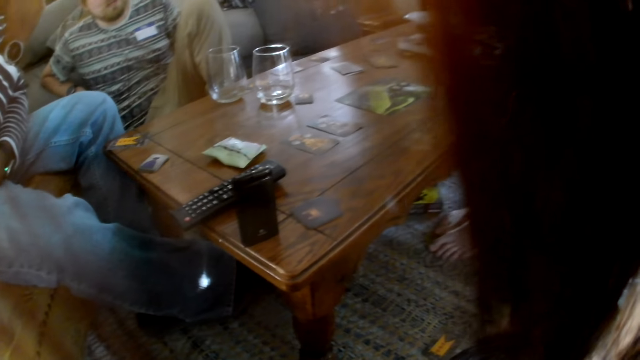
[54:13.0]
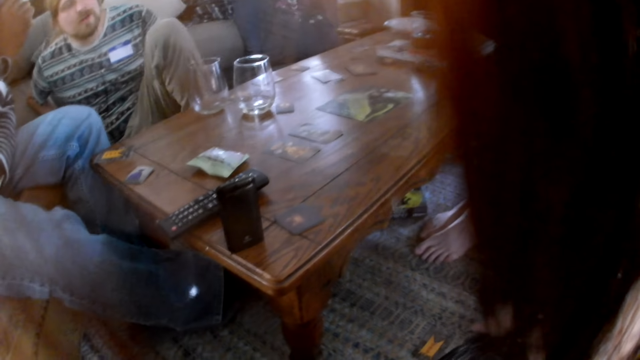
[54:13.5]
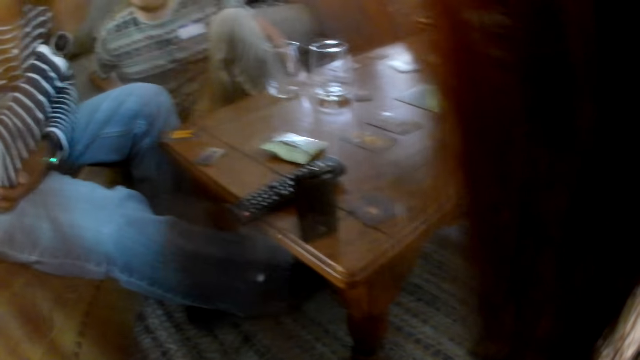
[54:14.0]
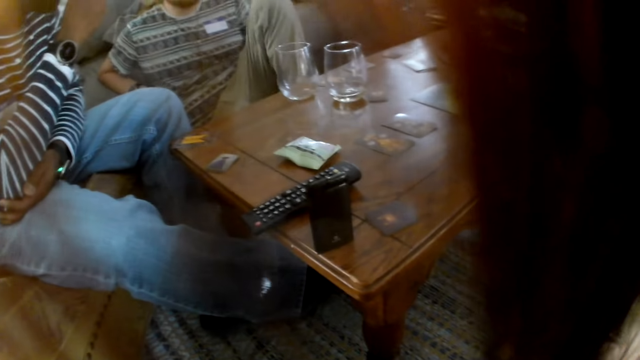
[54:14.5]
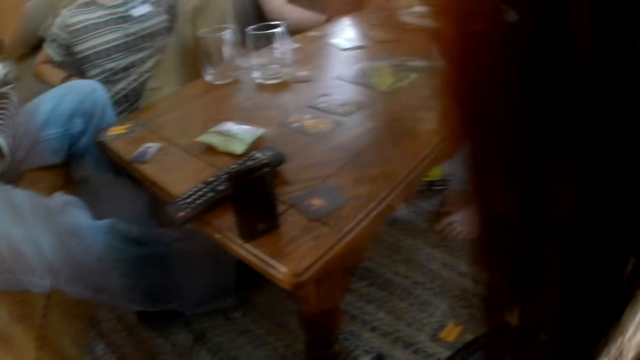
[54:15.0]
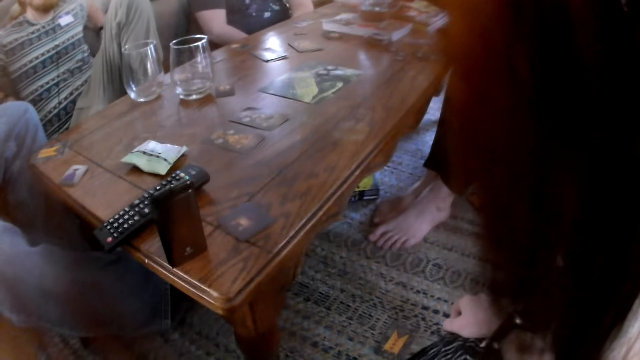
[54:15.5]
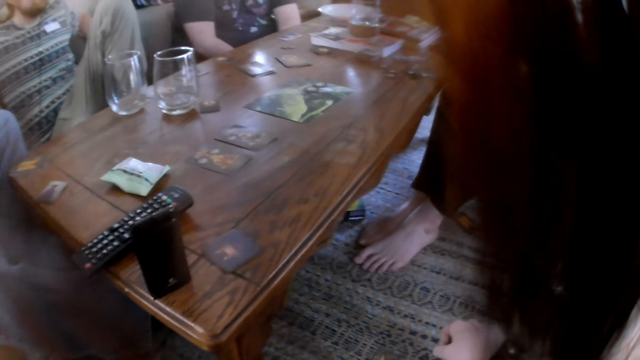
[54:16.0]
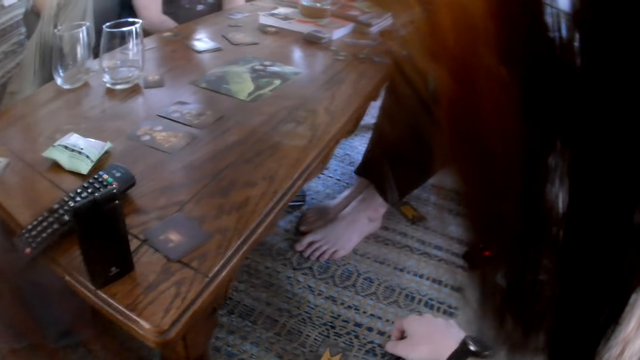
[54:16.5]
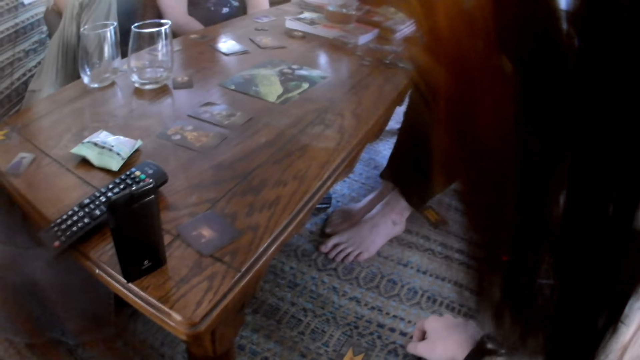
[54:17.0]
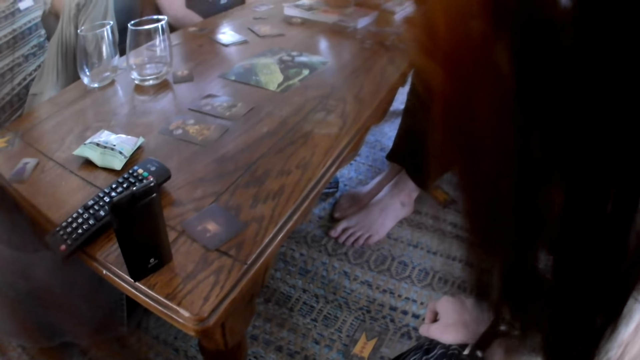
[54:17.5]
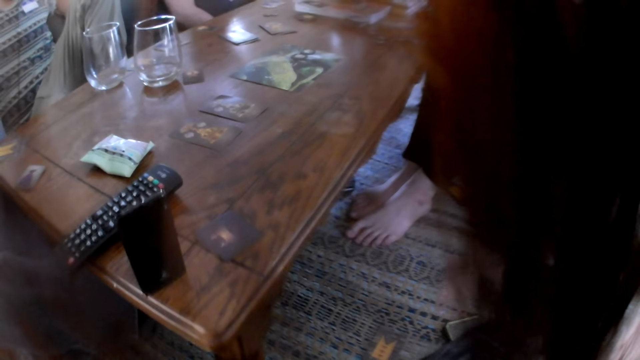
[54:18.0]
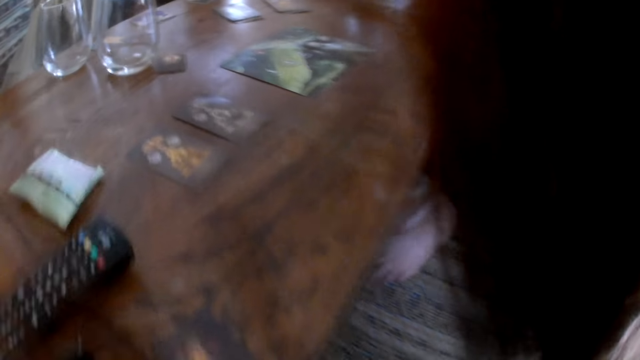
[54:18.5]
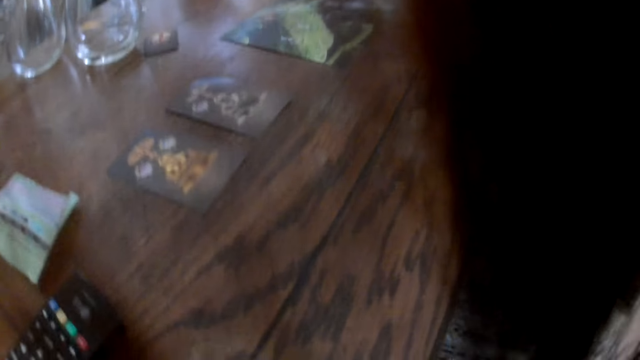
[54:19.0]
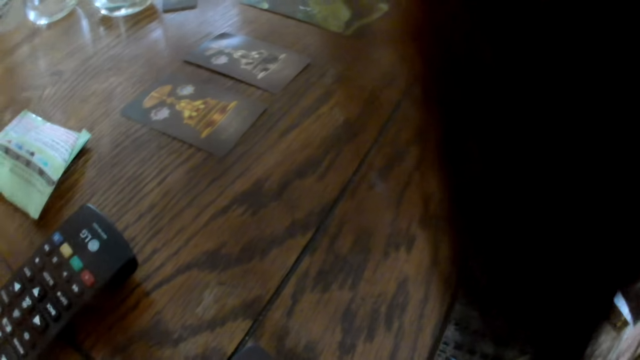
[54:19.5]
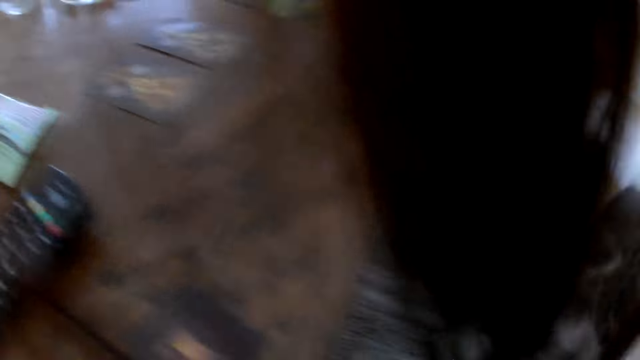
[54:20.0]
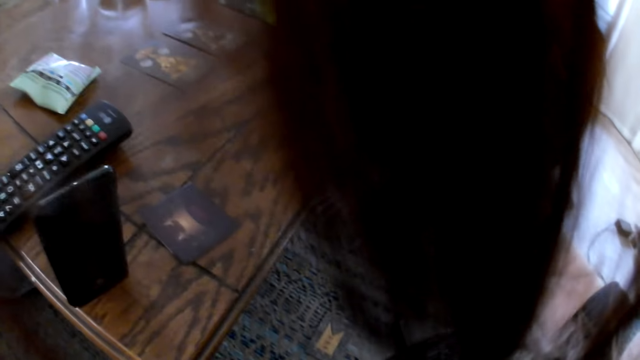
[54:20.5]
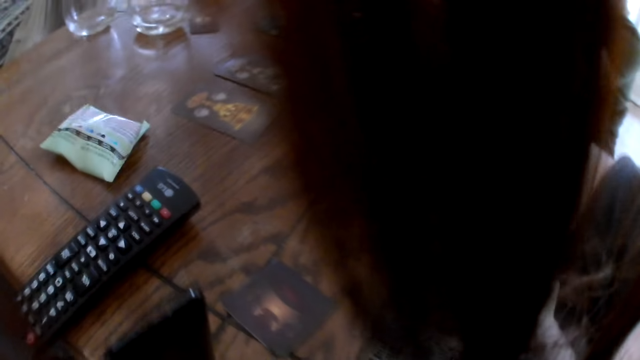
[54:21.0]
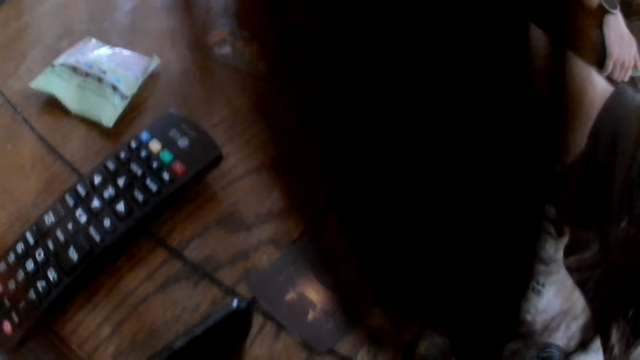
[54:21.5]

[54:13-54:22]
The camera wearer looks at the table.

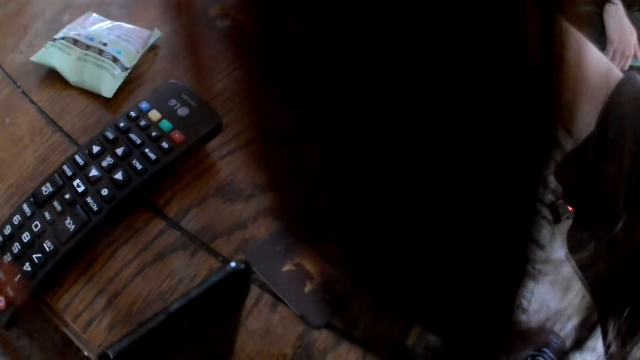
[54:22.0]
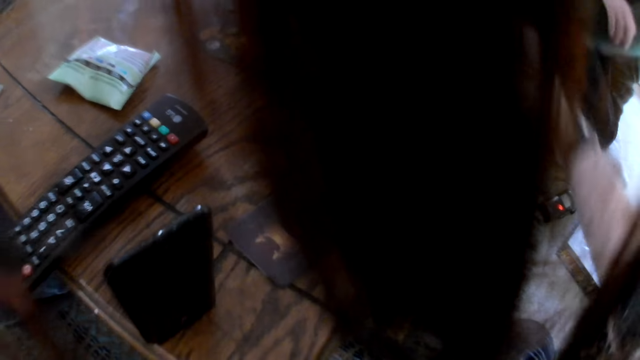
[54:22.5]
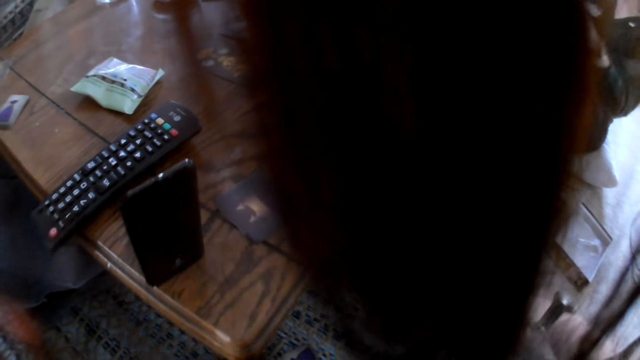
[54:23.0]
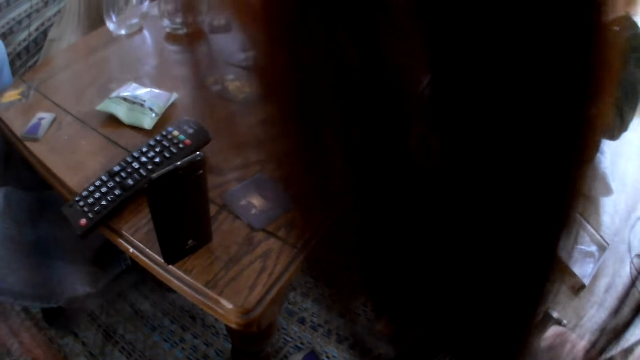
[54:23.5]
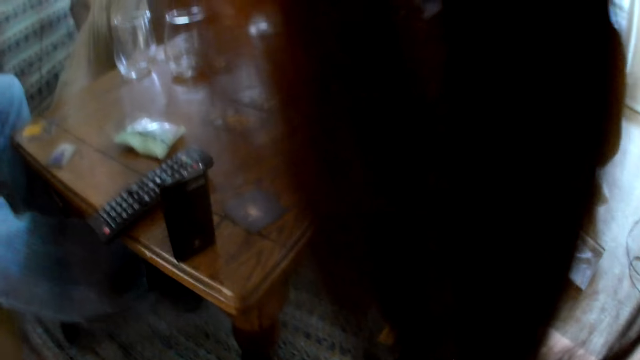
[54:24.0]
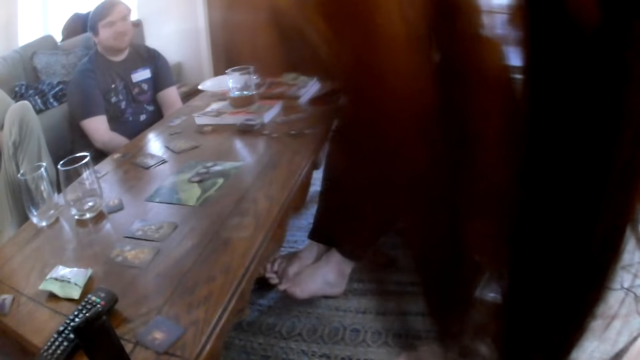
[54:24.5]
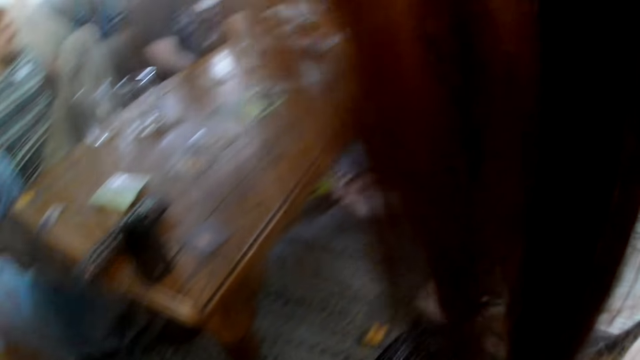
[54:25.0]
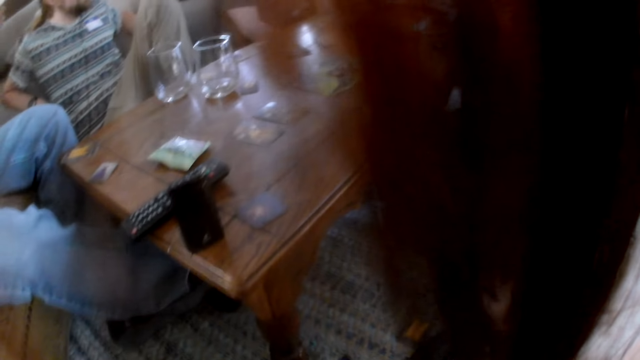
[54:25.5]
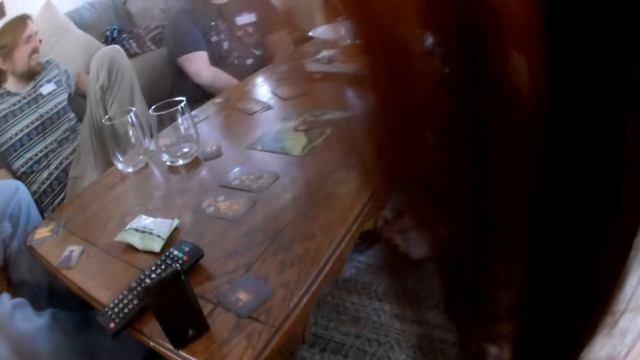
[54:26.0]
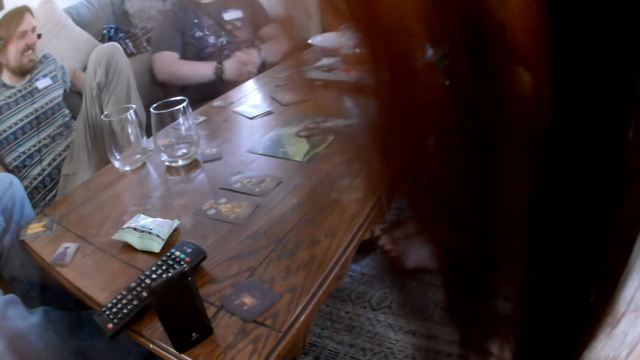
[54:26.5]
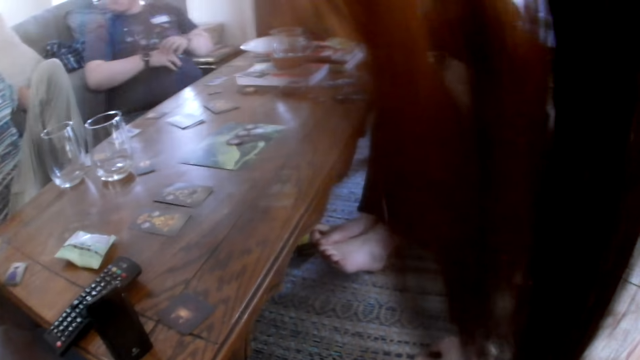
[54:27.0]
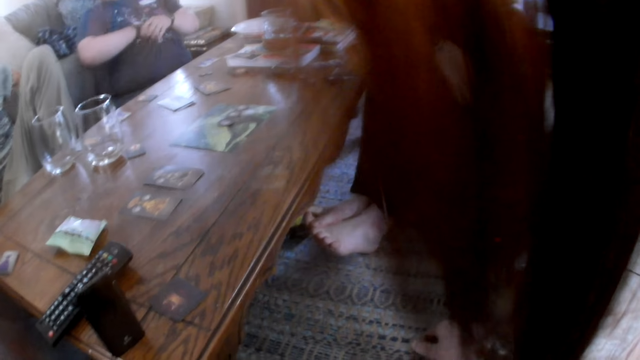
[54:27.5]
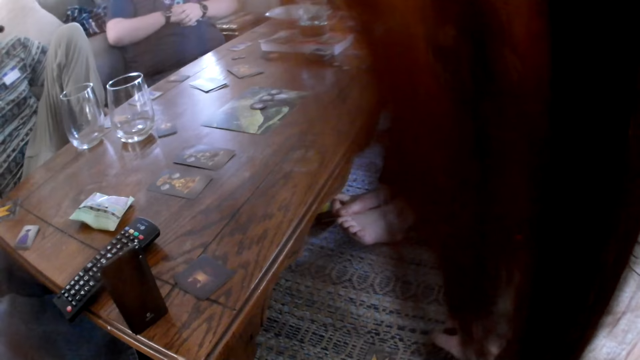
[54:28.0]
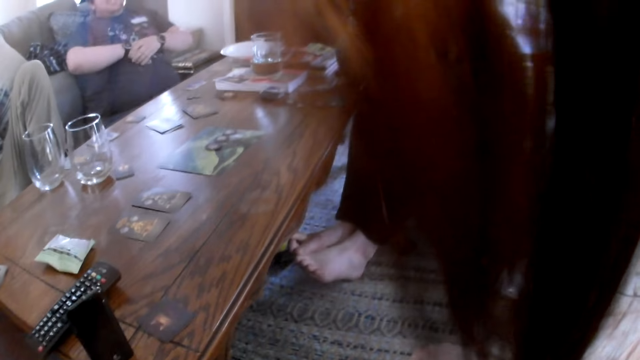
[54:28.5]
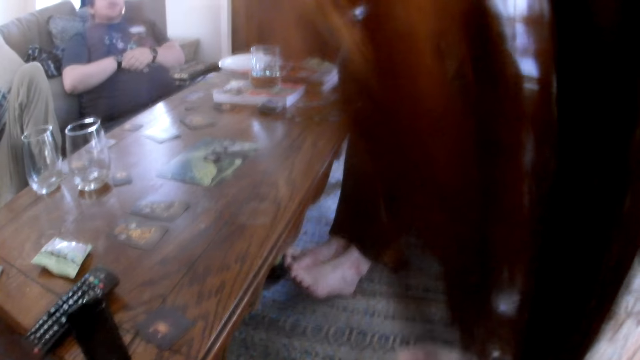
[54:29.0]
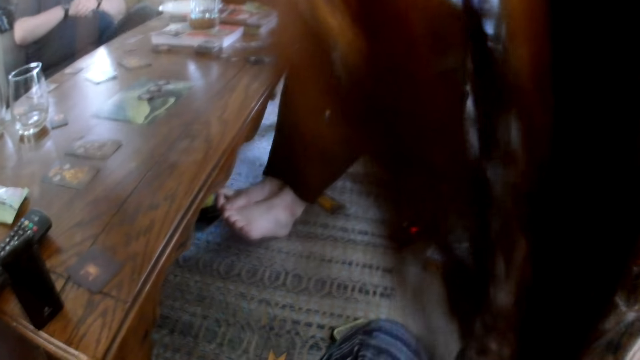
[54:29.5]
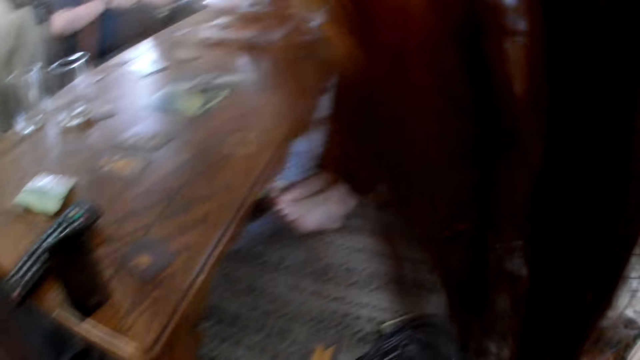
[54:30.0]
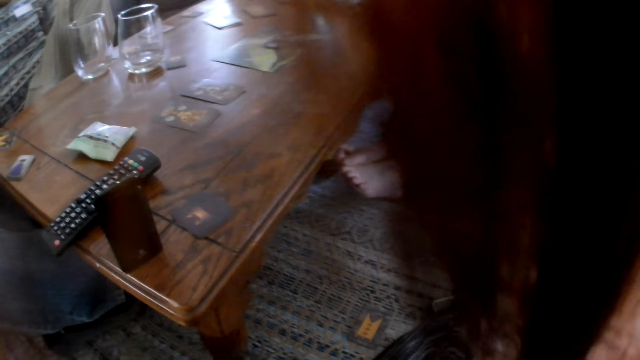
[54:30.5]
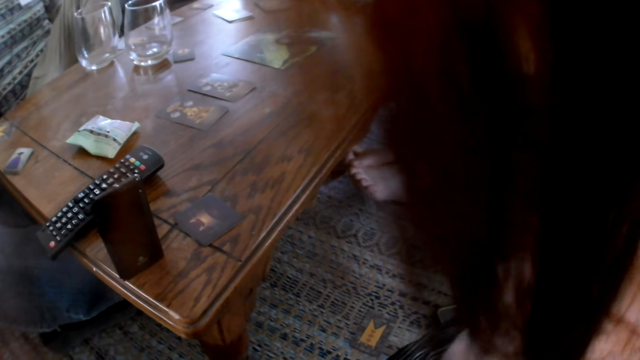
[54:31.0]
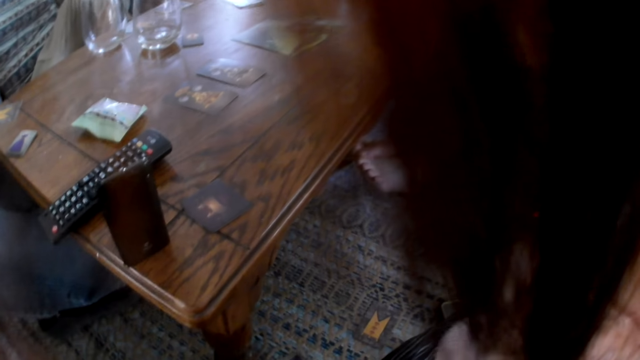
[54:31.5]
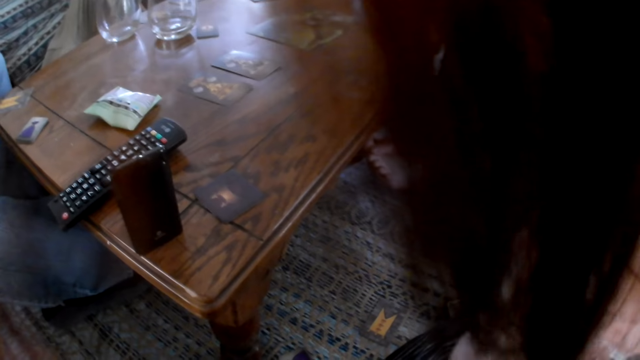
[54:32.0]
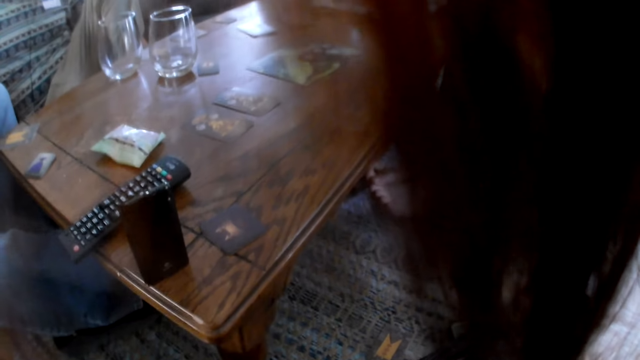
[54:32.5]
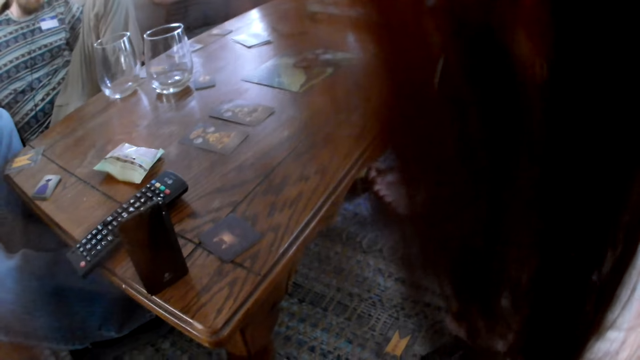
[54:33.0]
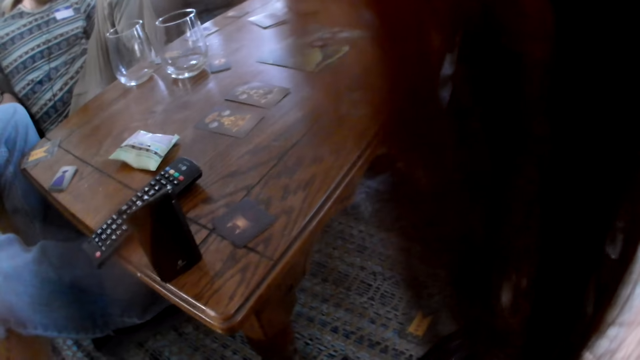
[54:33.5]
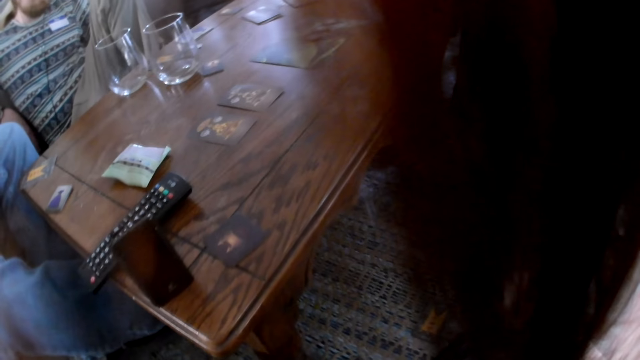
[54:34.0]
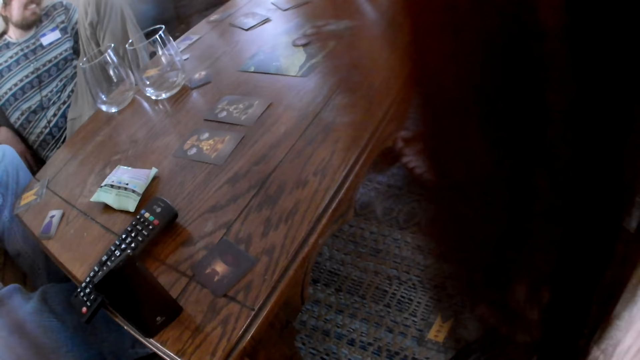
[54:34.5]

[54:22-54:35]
The camera wearer looks at the table. They look at the table again.
